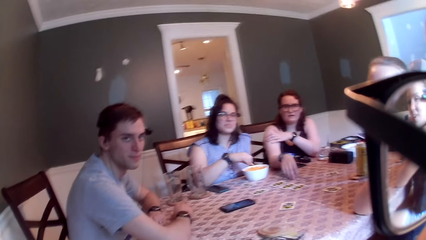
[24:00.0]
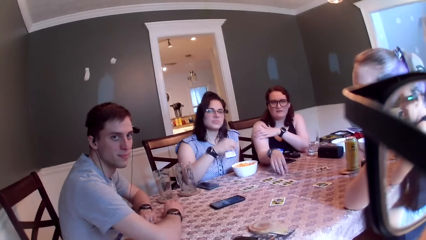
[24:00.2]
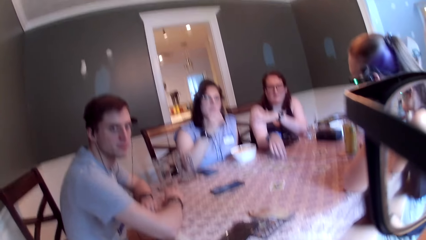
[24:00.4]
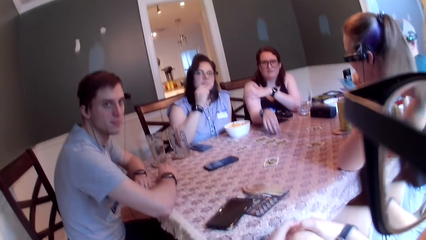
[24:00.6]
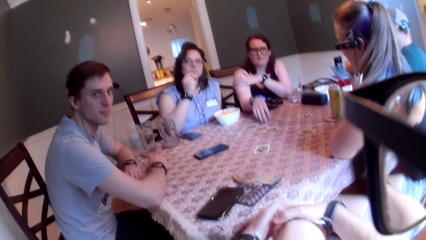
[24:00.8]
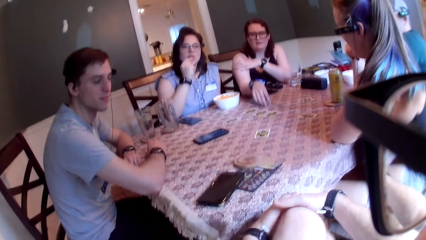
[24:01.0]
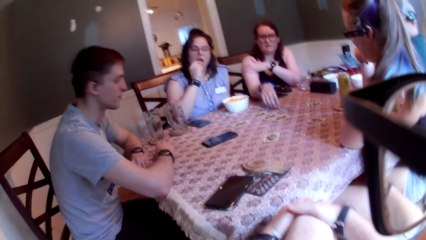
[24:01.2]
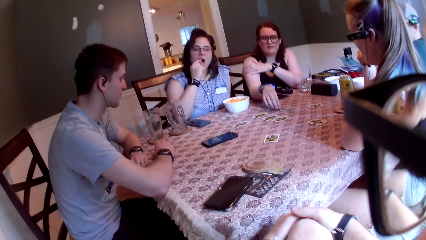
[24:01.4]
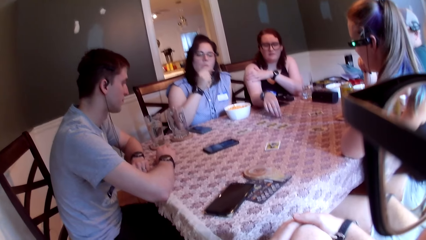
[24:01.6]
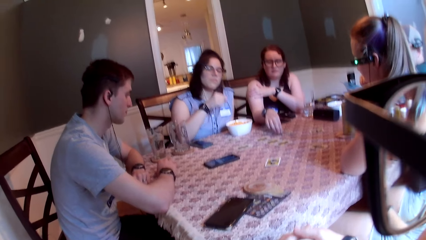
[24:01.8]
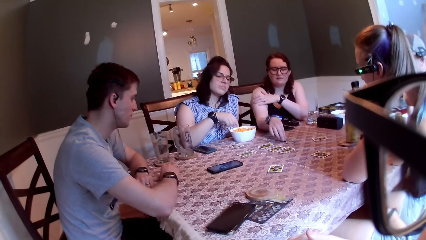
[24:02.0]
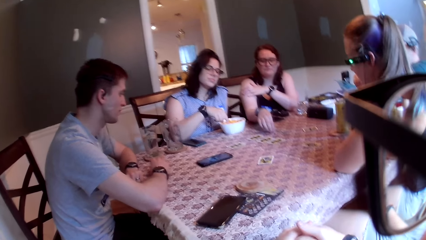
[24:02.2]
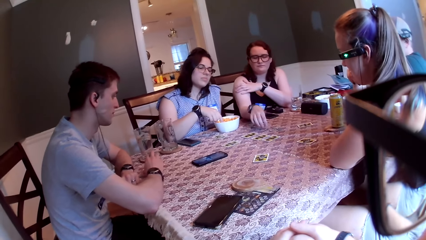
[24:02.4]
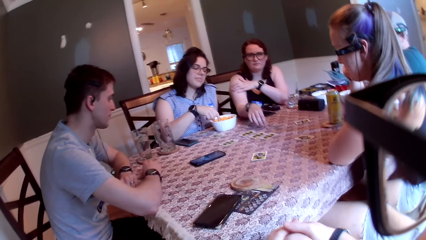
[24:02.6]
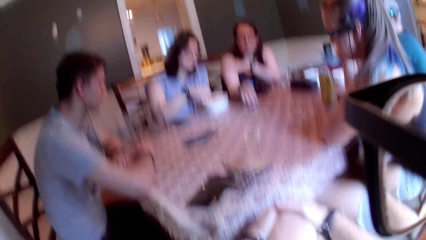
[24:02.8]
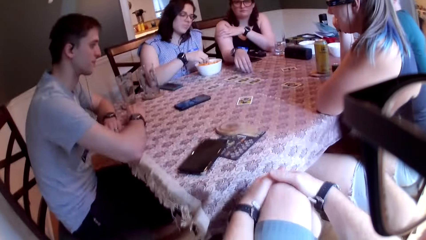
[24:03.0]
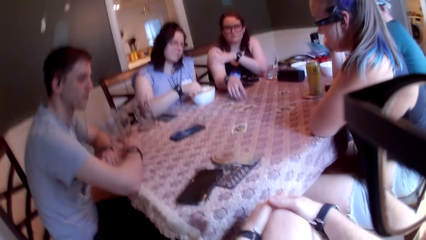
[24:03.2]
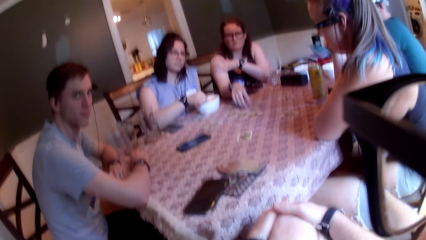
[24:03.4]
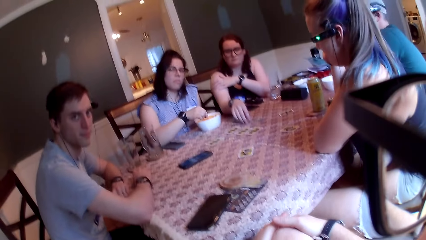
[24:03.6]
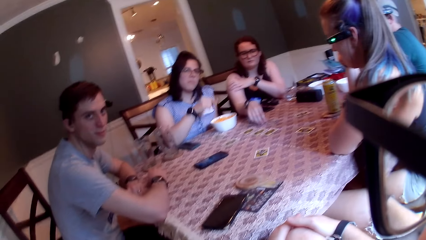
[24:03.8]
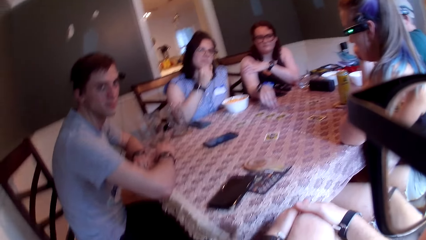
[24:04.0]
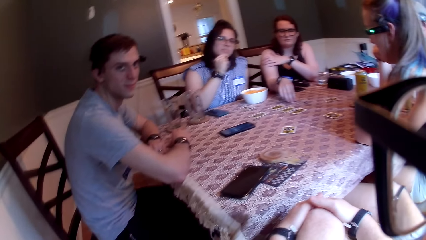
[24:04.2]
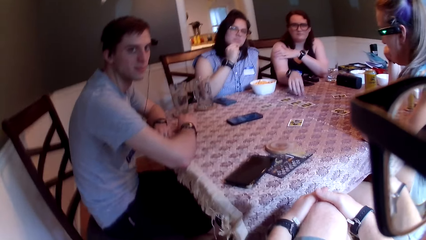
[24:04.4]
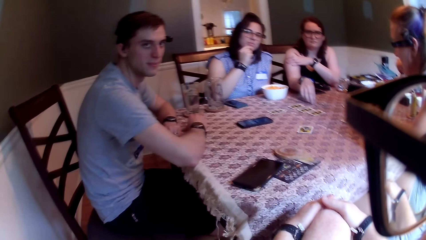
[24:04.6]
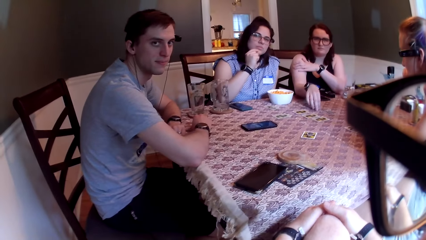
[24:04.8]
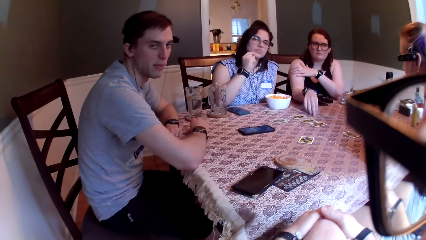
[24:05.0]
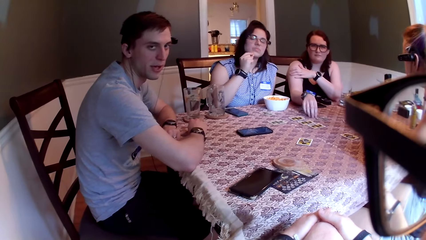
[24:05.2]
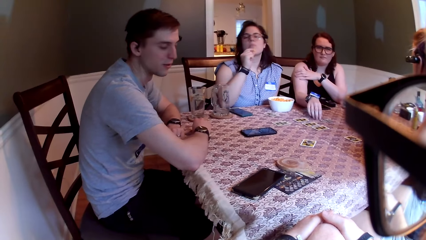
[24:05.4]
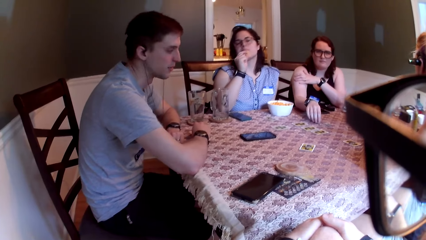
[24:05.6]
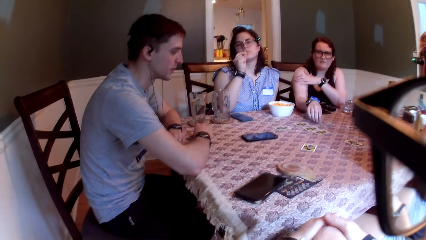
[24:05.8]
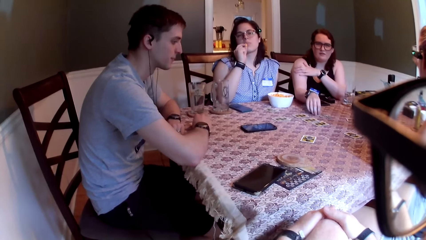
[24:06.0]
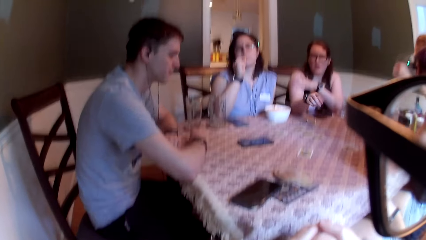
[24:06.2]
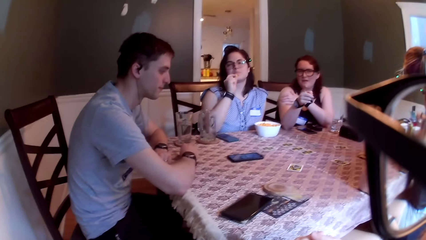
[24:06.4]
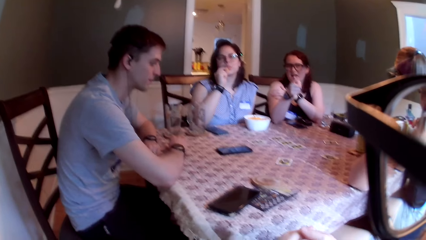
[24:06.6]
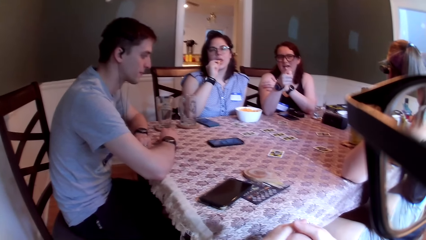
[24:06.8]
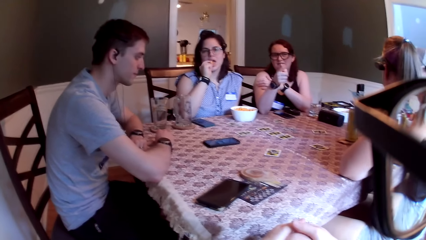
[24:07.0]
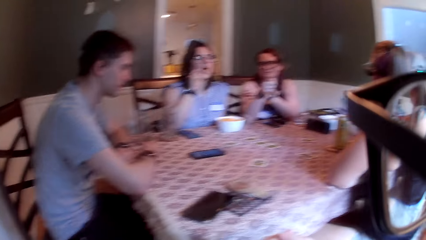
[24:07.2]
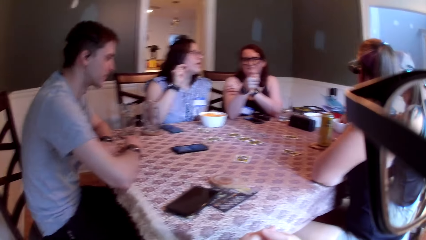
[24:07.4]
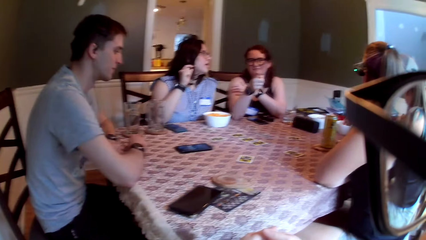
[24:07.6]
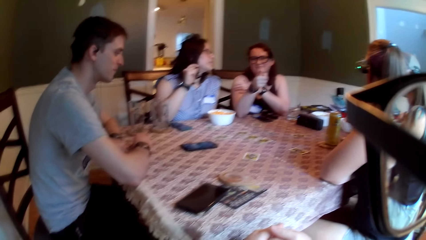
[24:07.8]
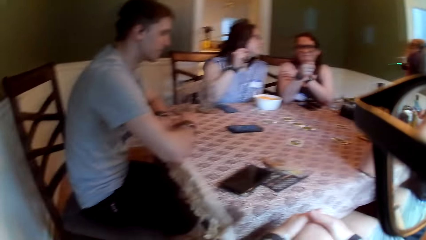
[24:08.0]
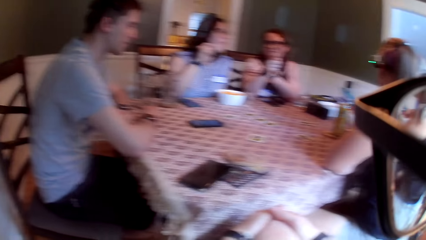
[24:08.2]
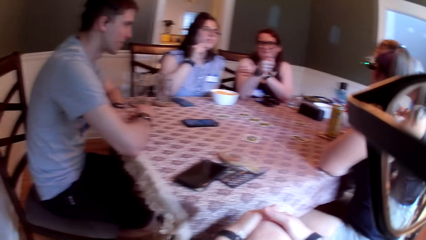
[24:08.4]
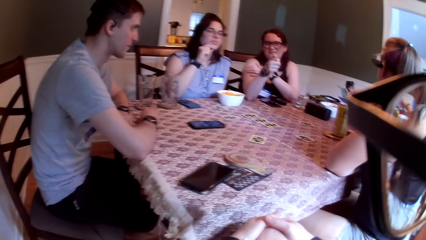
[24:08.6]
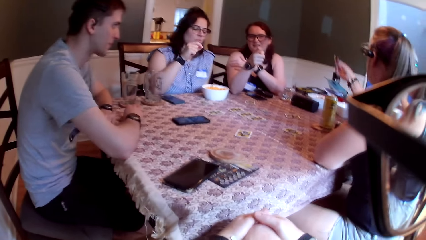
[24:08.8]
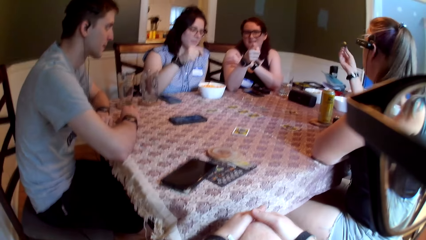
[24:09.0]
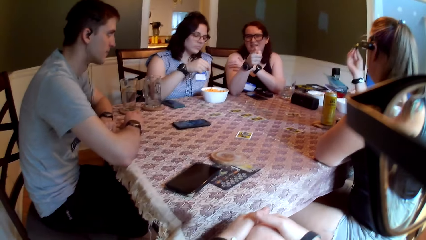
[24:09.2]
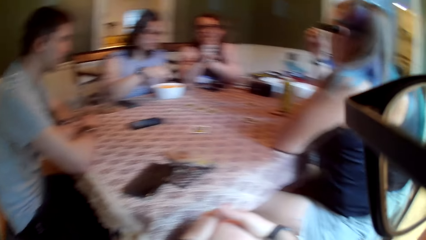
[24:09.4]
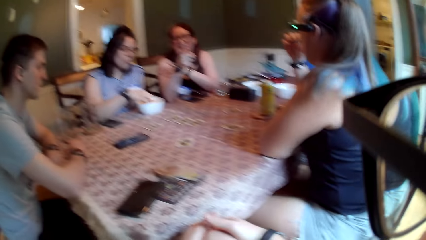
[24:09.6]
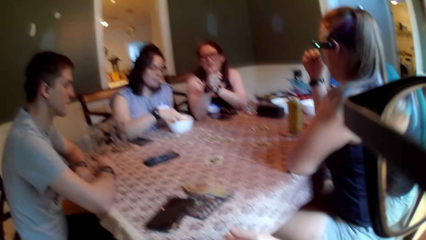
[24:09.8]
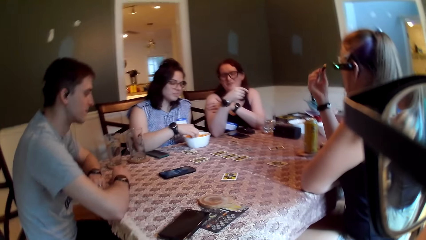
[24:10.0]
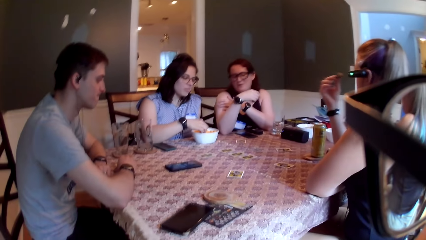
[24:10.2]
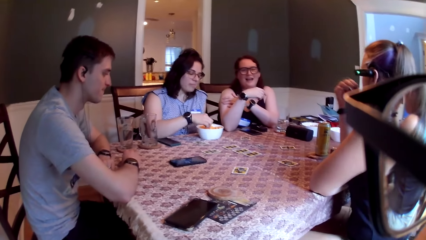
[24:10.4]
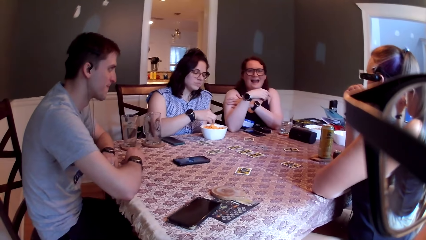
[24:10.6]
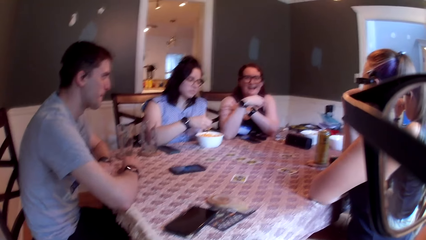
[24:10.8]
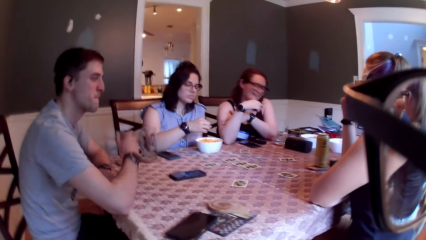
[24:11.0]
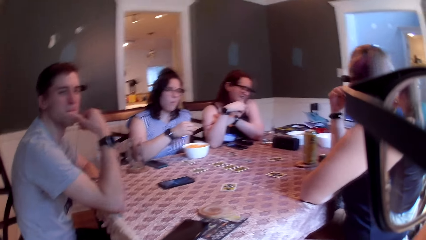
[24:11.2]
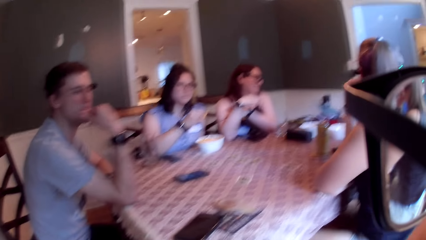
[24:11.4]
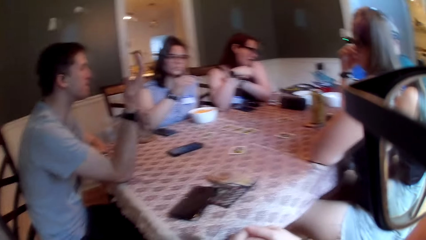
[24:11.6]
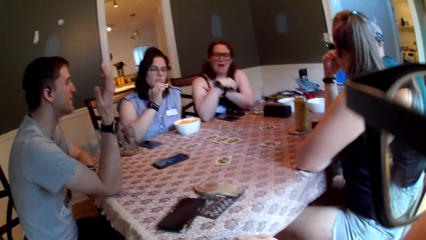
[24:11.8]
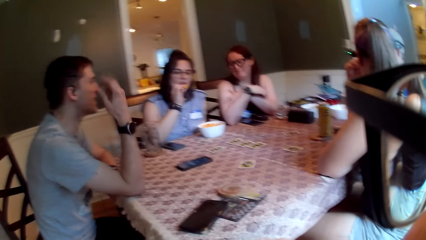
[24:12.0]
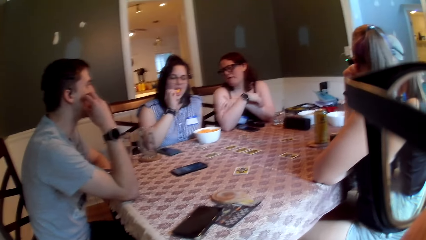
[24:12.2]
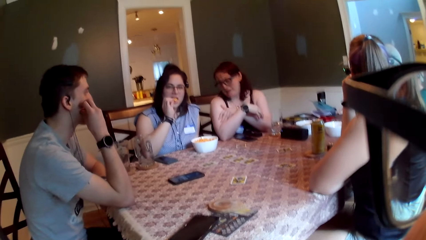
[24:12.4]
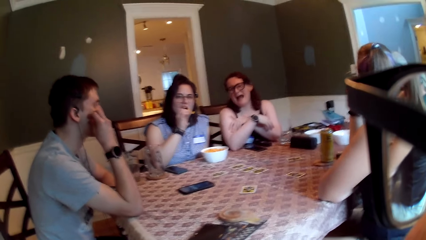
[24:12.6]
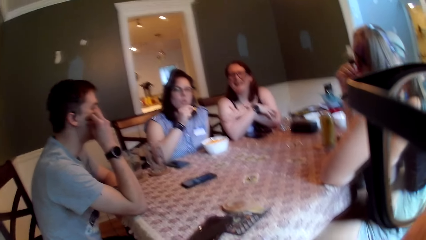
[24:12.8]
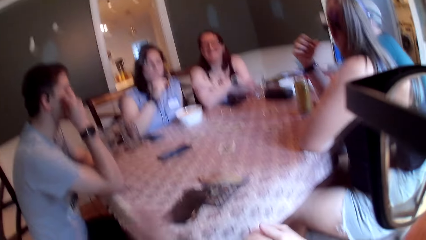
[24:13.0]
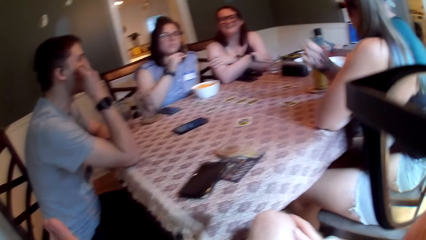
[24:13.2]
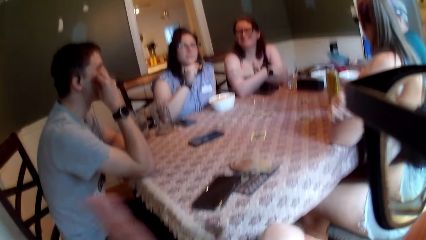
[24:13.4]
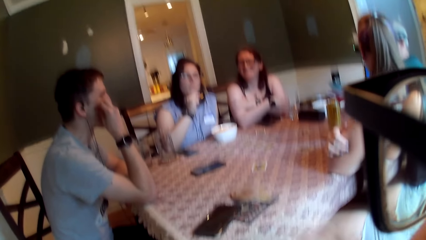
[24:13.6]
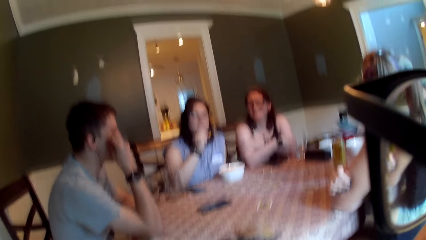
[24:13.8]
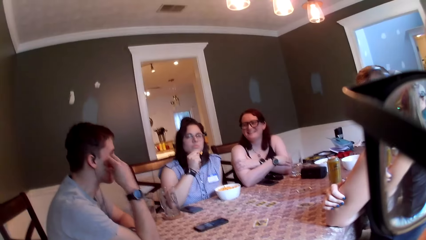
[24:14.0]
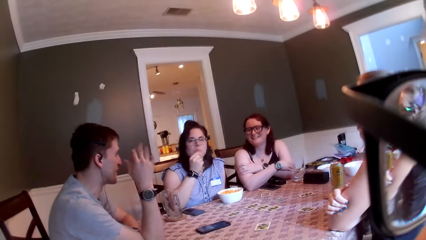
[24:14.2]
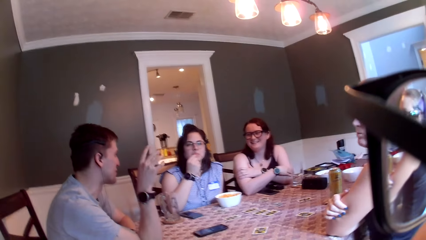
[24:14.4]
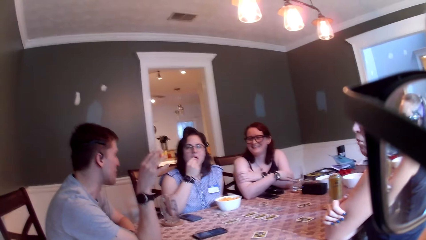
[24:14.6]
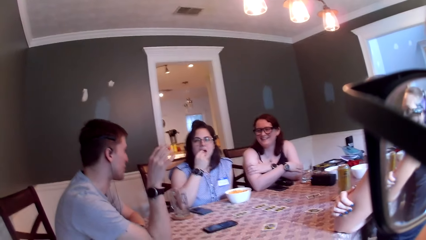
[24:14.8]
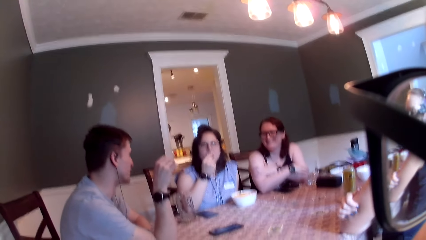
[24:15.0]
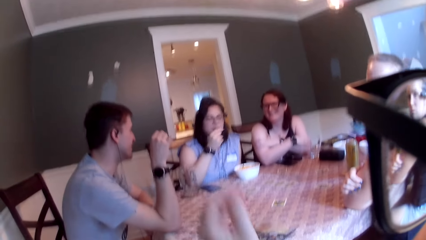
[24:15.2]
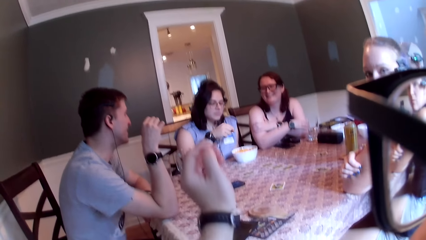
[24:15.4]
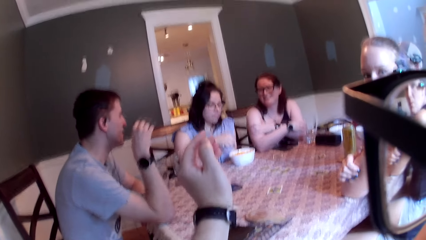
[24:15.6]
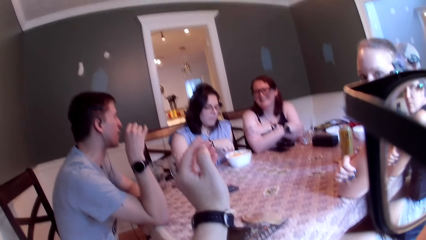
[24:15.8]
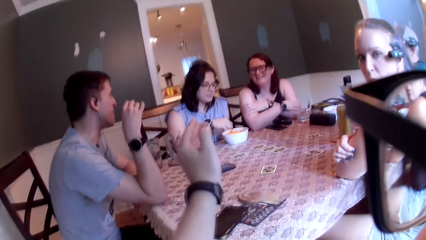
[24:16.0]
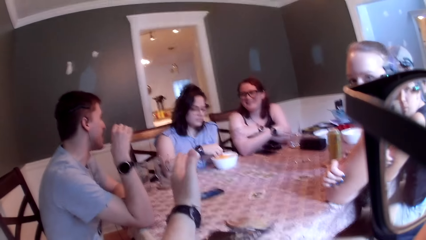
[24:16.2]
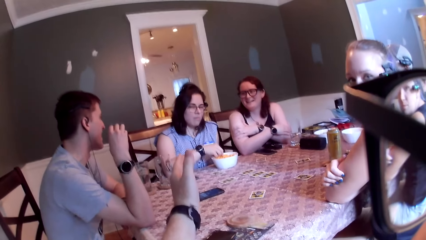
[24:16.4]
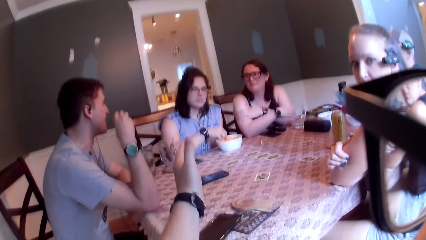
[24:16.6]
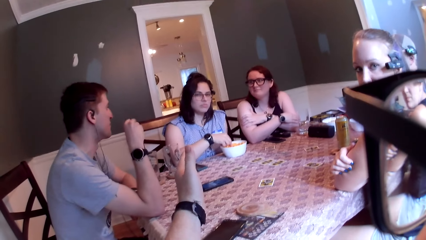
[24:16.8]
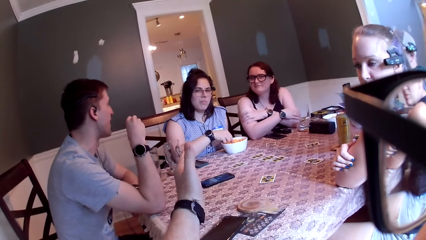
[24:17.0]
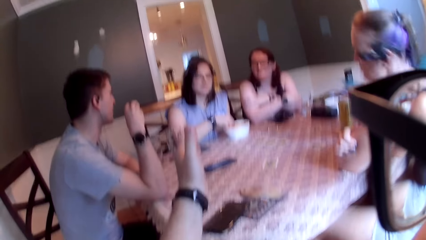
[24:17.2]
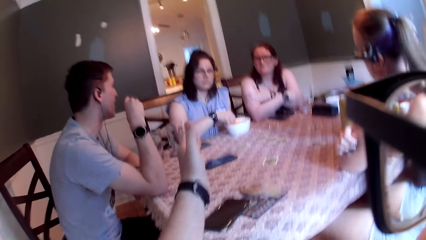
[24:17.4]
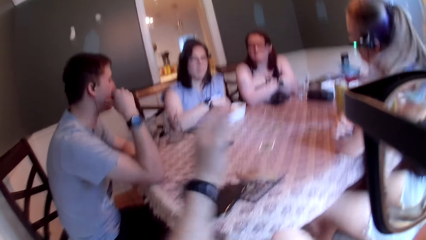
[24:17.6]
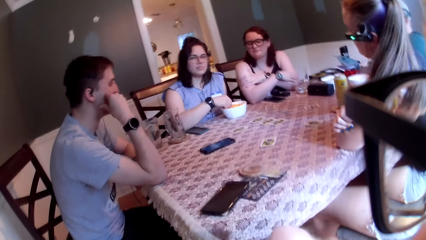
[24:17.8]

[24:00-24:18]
A man speaks to the camera wearer. A woman speaks to a group of people on the table. The camera wearer speaks to the group of people on the table. The woman speaks to the group of people on the table. The camera wearer speaks to the group of people on the table. The man touches his mouth with his right hand. The woman speaks to the group of people on the table. Another woman puts some cheese in her mouth with her right hand. The camera wearer speaks to the group of people on the table. The man speaks to the first woman. The other woman puts some cheese in her mouth with her right hand. The camera wearer points his left hand towards the other woman.
